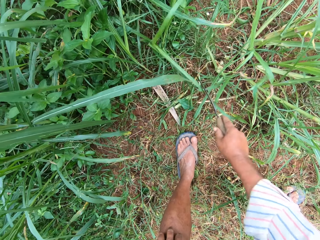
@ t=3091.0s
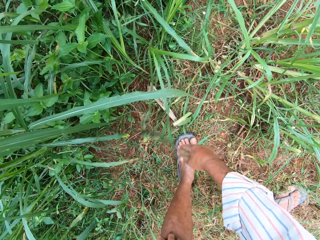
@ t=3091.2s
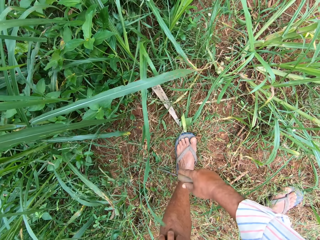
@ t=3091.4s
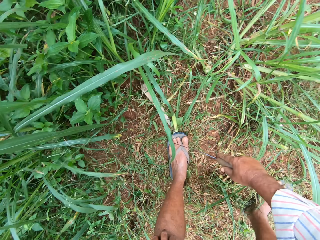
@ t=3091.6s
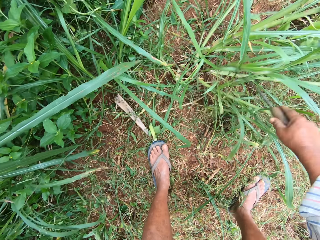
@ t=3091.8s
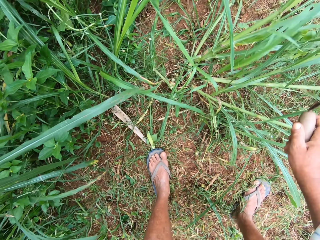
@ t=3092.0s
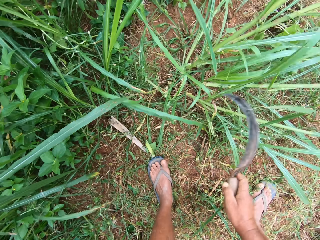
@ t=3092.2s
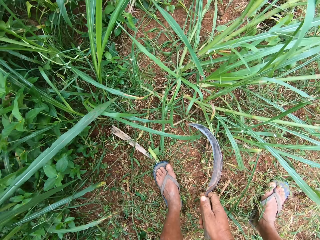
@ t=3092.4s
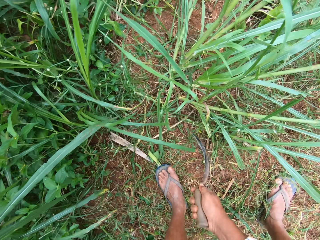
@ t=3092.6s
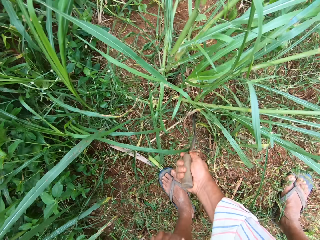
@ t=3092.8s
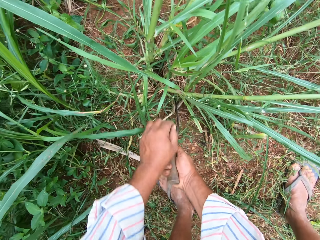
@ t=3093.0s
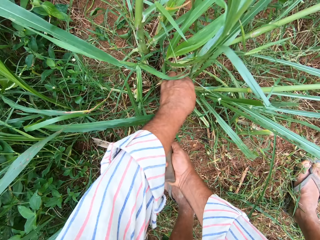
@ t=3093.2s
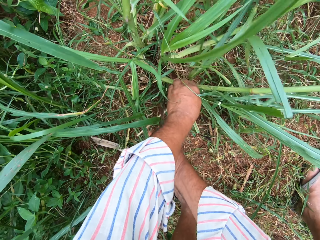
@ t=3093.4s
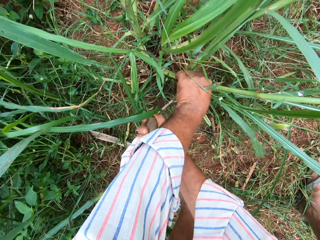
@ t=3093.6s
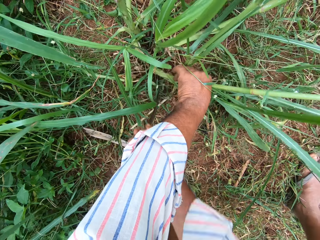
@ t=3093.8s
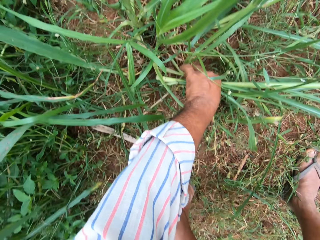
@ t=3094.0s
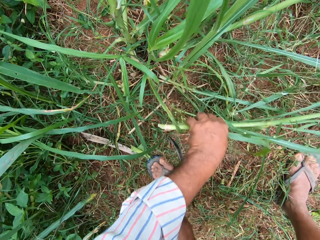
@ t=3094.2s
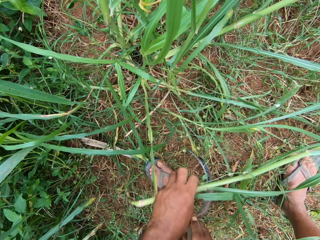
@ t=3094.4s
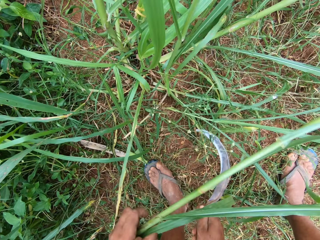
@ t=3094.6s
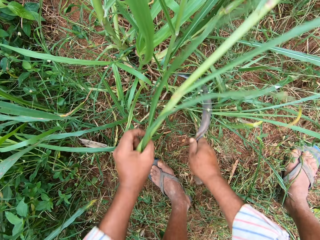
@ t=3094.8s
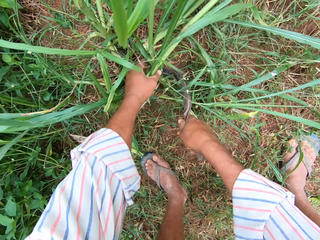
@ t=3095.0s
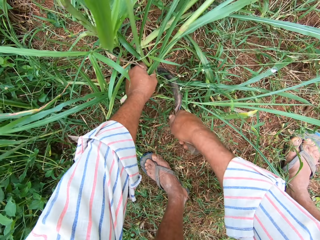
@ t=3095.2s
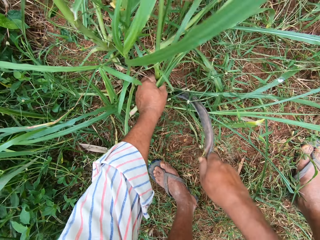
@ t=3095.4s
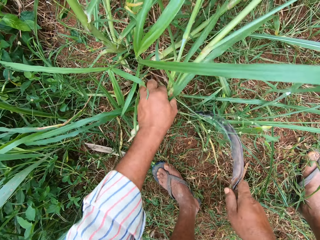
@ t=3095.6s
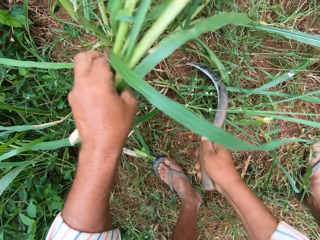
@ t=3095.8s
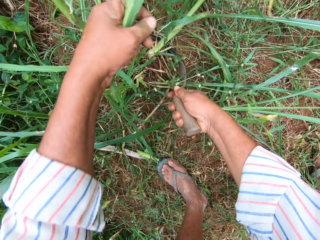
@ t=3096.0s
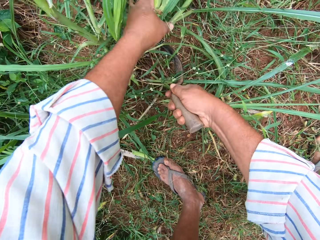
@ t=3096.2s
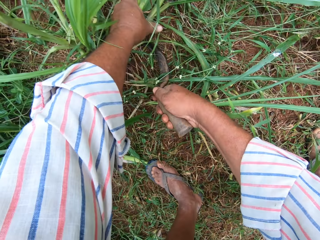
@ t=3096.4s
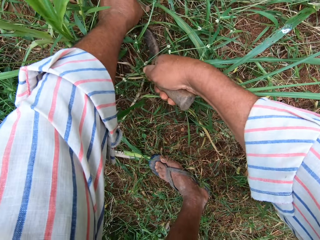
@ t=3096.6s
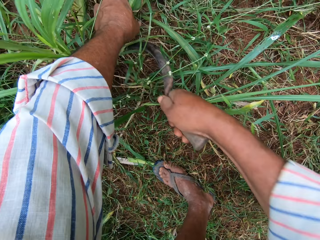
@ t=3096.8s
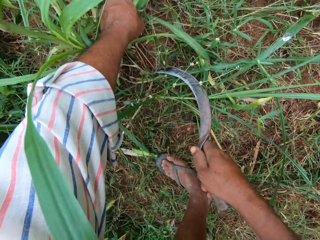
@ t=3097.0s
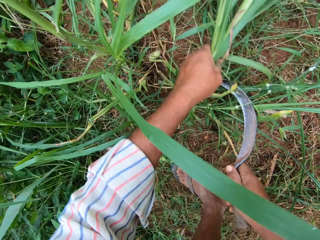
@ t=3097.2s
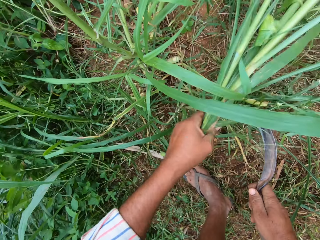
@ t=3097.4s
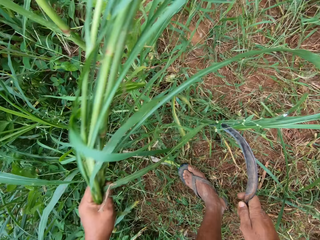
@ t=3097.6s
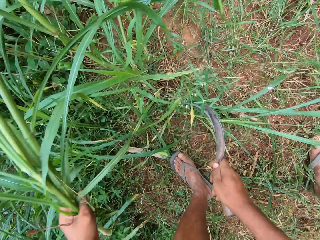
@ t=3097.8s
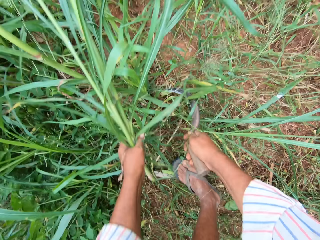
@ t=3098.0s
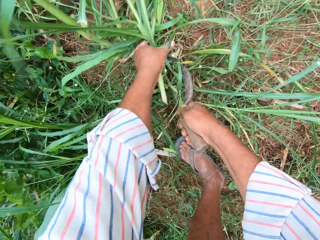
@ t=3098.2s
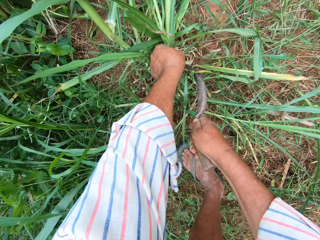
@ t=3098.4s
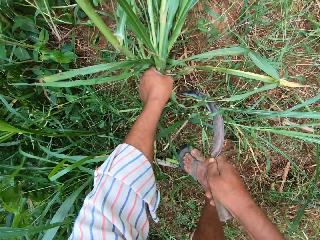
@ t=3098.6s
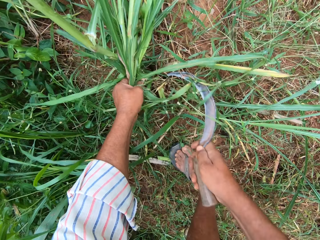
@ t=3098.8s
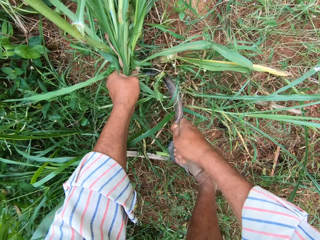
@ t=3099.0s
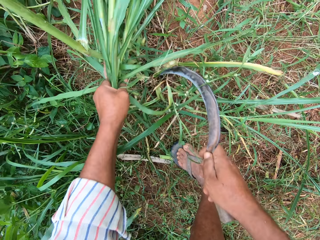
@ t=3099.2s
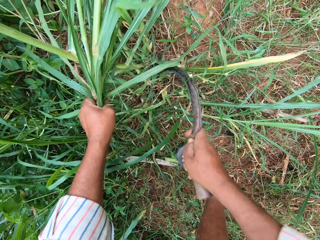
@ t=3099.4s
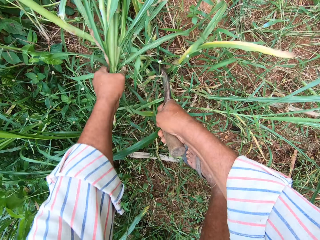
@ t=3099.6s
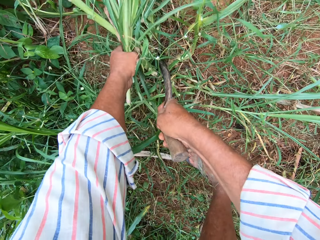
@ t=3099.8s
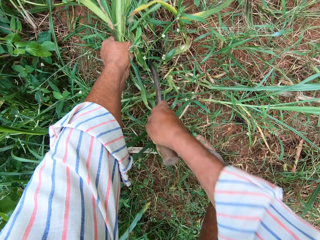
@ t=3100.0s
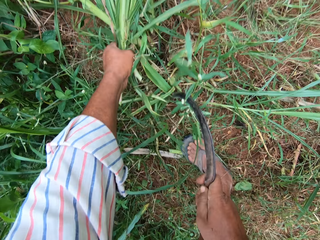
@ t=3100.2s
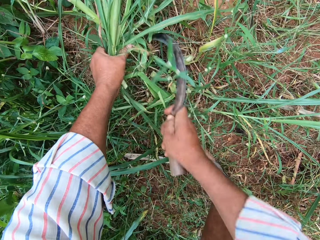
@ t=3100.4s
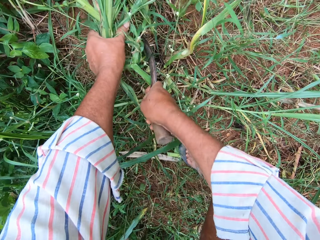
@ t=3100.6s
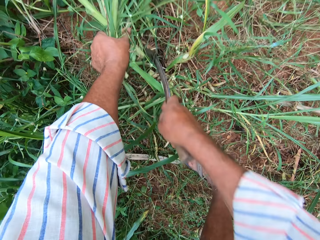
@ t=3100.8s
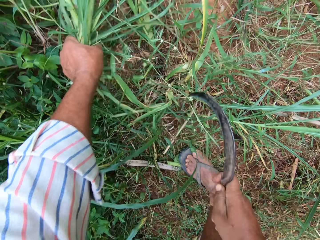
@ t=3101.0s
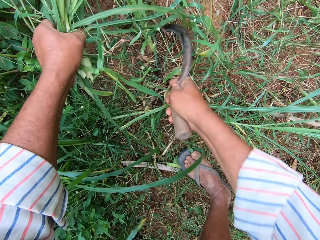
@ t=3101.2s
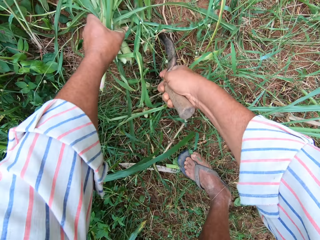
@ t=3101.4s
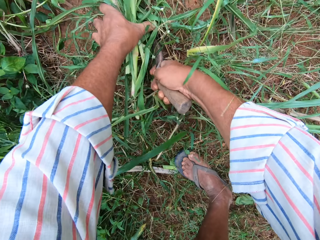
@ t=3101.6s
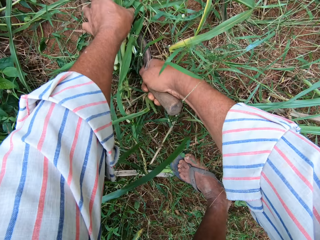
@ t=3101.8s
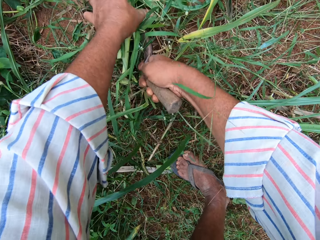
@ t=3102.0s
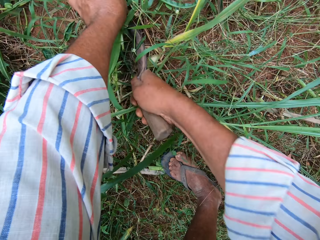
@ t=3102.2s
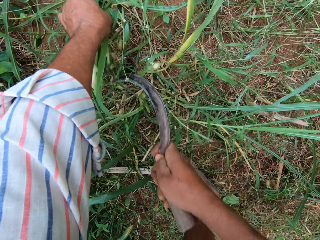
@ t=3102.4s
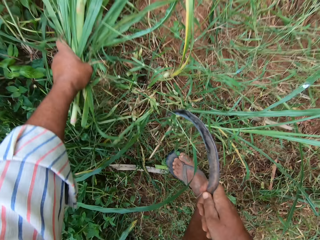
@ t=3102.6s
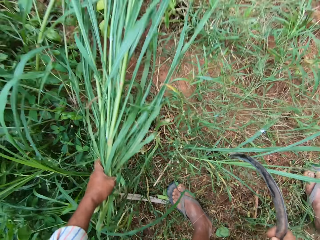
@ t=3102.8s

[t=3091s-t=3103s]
The camera wearer moves the grasses aside with the hand sickle. He cuts the grasses into his hand on the farm with the hand sickle.

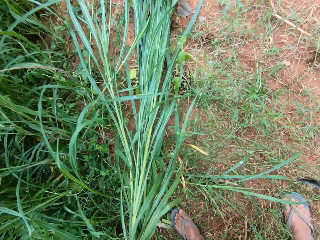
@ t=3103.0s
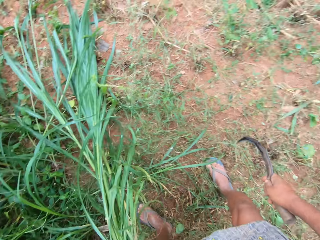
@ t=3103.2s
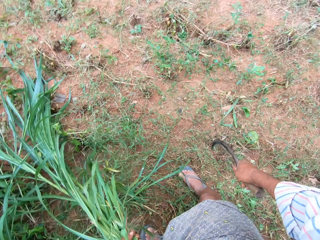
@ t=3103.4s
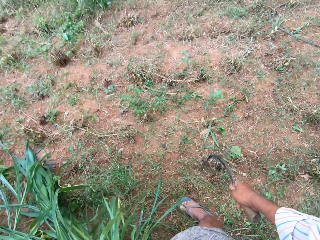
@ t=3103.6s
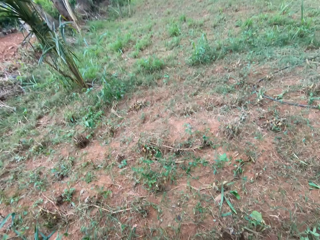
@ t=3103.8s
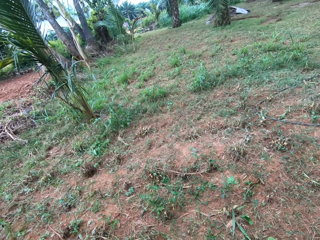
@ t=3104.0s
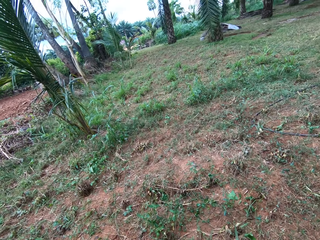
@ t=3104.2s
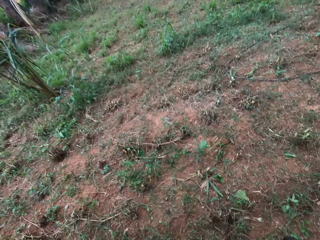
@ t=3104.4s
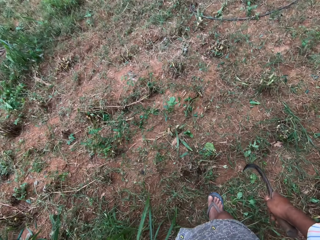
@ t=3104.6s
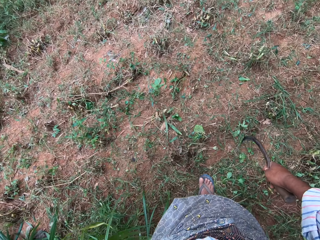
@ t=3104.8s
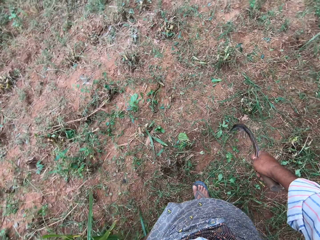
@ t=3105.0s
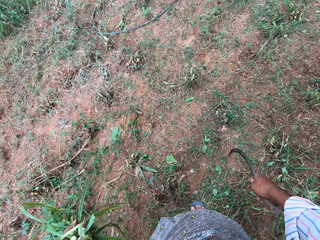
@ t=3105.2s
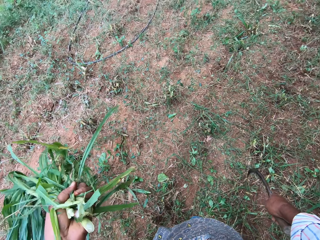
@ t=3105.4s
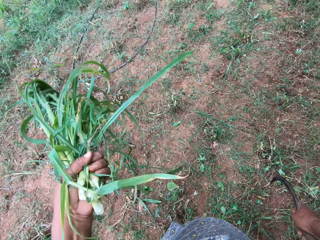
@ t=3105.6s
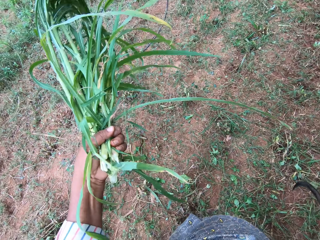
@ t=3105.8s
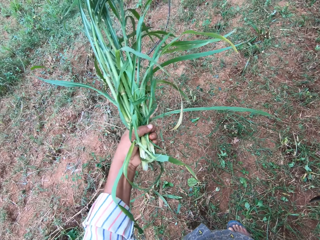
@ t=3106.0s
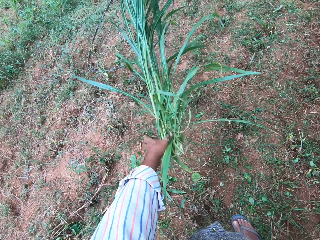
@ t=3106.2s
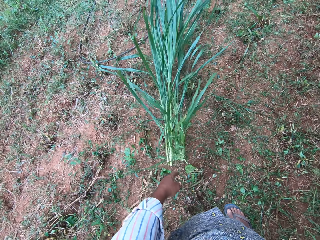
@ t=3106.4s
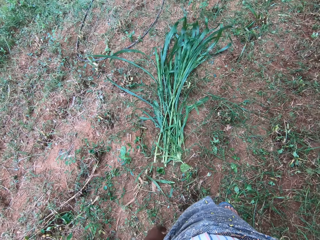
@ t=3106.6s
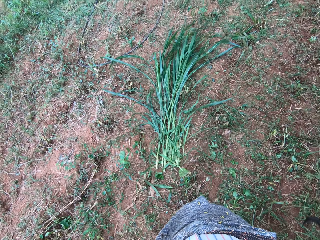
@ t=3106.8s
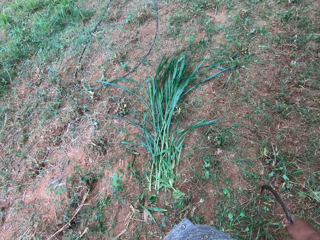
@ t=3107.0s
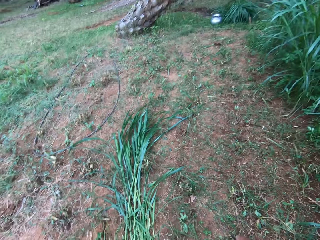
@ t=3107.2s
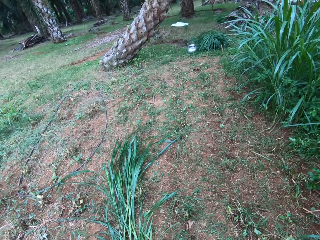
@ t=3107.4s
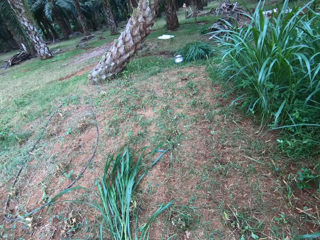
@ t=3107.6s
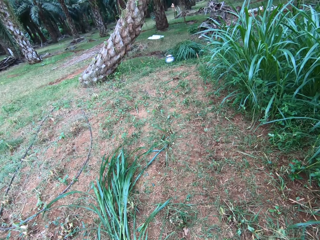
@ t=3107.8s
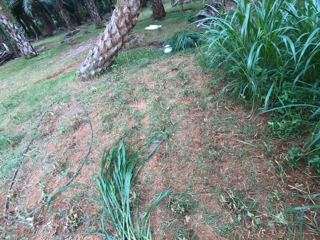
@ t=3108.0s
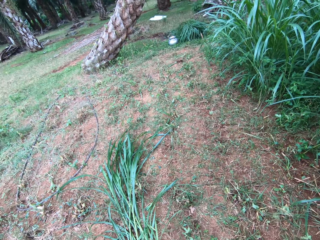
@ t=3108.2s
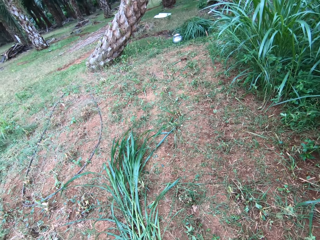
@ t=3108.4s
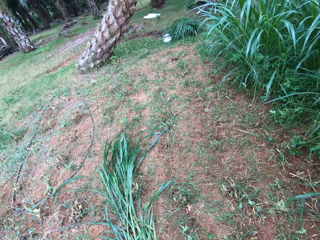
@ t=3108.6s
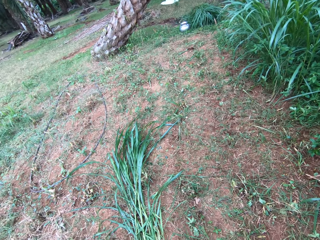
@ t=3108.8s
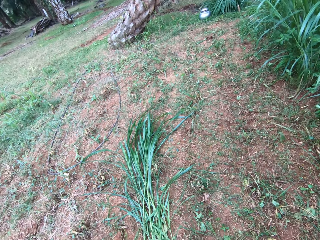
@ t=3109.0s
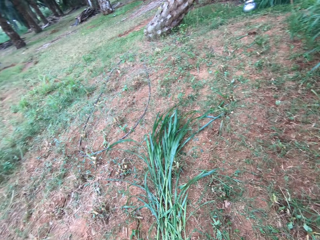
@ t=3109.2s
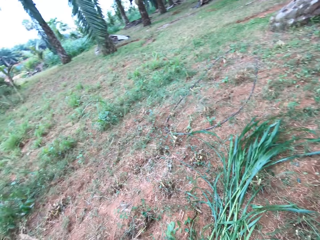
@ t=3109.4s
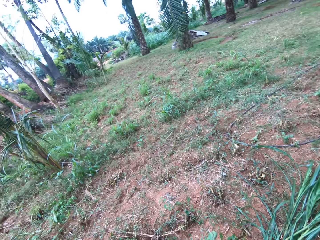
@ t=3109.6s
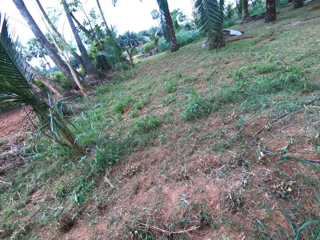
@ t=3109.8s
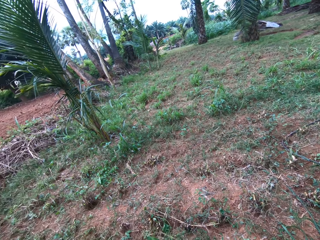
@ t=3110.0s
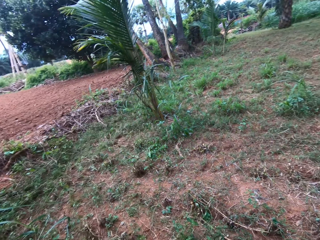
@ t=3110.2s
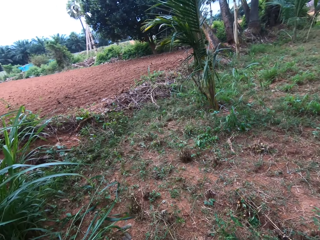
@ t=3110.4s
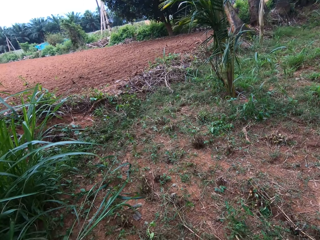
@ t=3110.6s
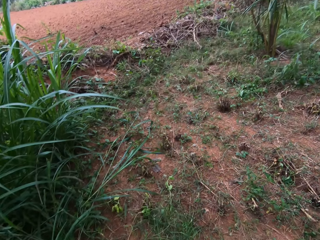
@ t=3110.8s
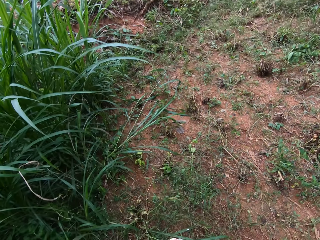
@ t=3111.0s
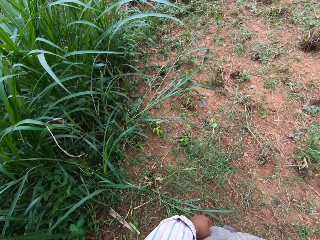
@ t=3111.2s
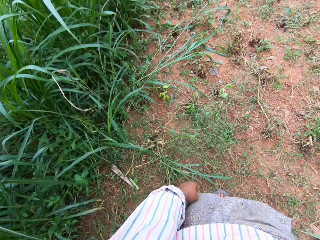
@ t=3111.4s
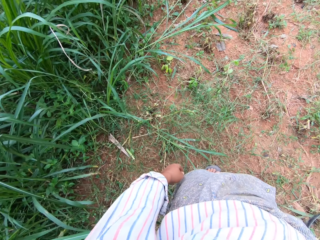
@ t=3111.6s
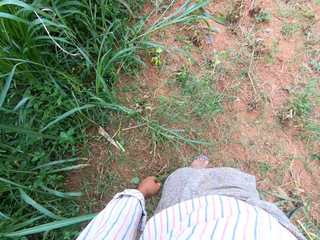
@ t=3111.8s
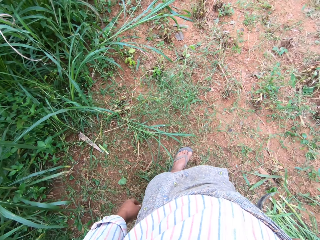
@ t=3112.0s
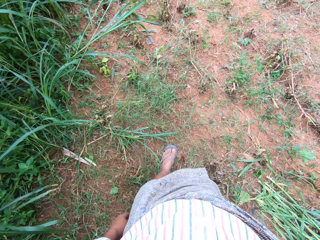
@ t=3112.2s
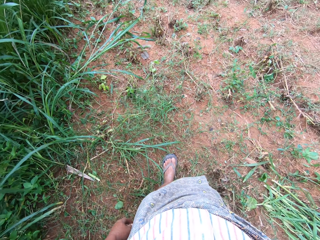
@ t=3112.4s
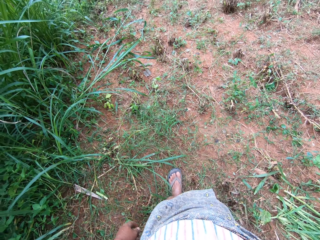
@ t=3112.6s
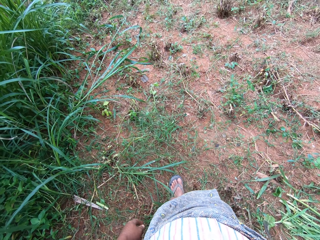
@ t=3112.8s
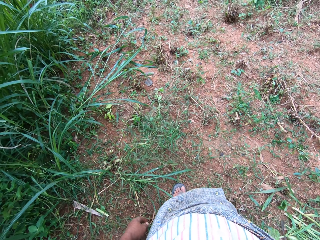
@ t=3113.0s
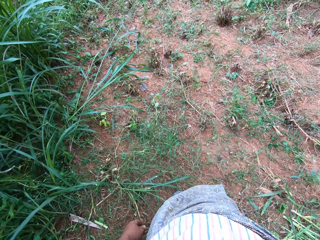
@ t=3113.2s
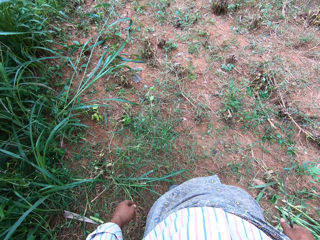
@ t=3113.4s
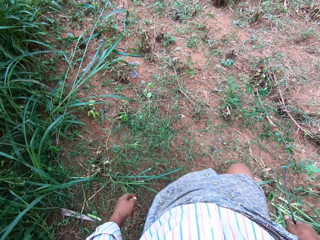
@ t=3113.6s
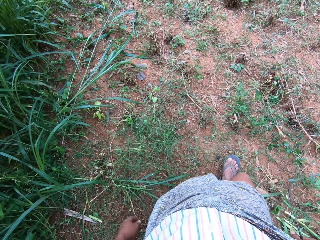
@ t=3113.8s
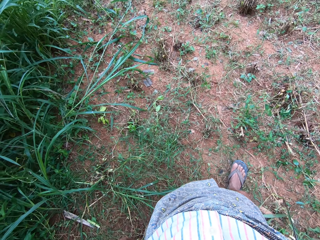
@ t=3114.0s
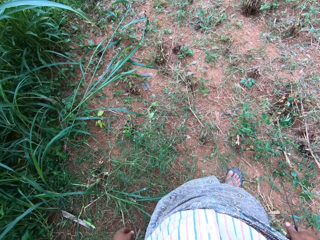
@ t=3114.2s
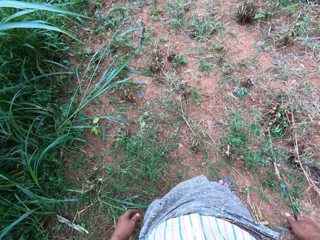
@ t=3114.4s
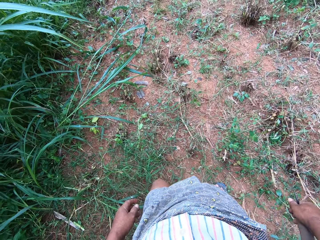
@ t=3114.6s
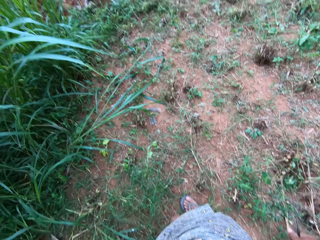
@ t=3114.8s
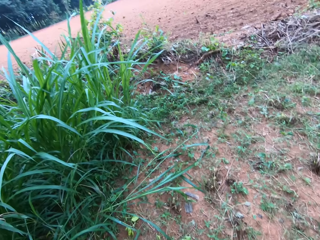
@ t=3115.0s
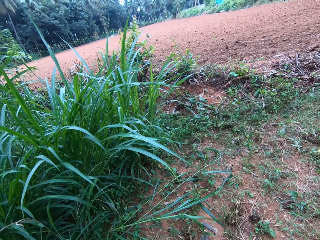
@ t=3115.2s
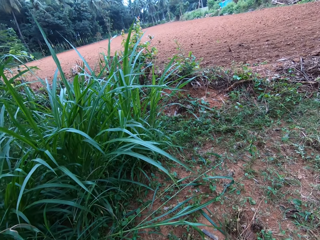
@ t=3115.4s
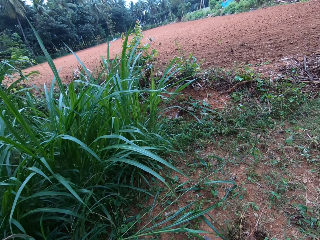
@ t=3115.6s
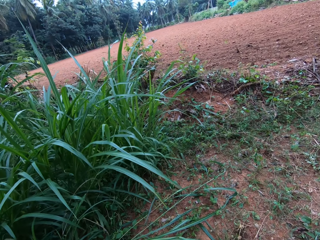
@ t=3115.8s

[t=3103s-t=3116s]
The camera wearer drops the grasses on the ground. They look around the farm. They walk across the field.
